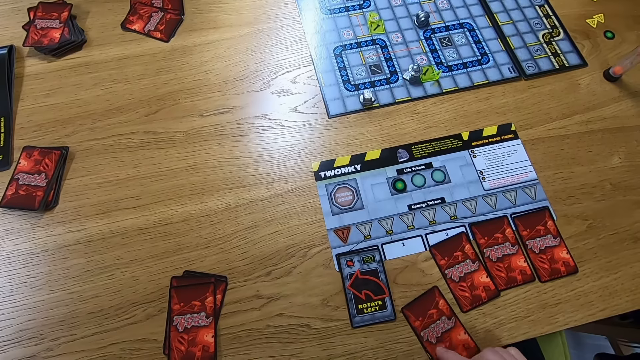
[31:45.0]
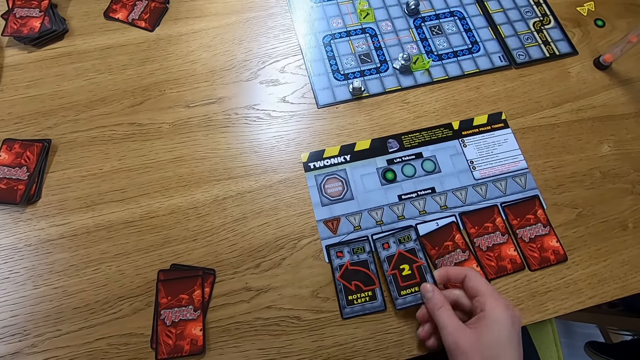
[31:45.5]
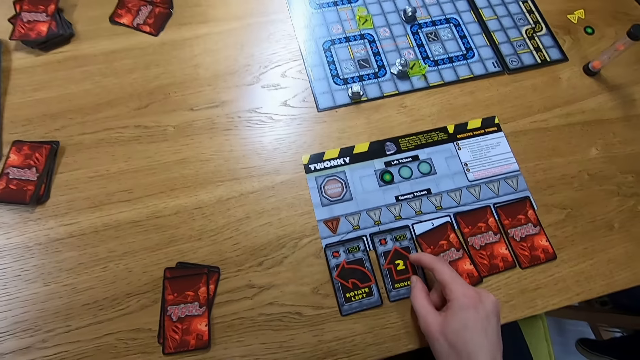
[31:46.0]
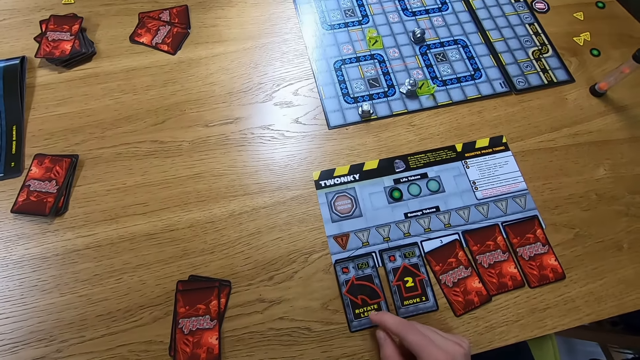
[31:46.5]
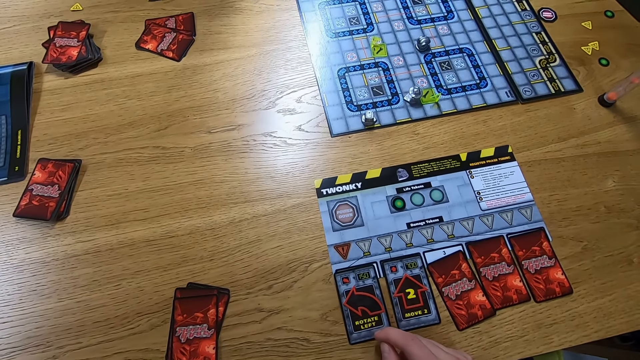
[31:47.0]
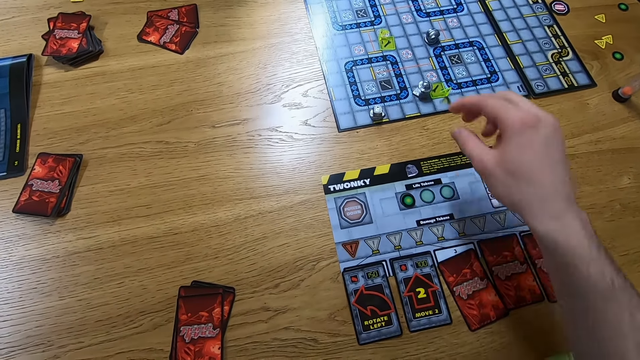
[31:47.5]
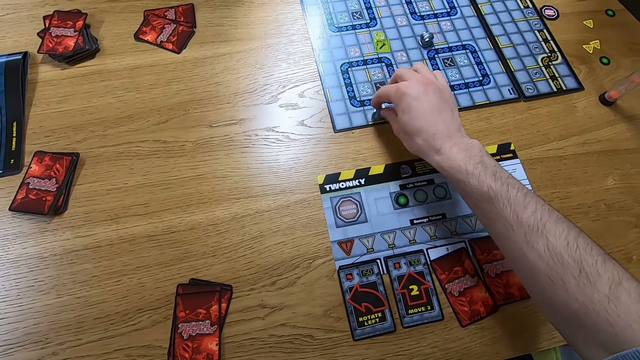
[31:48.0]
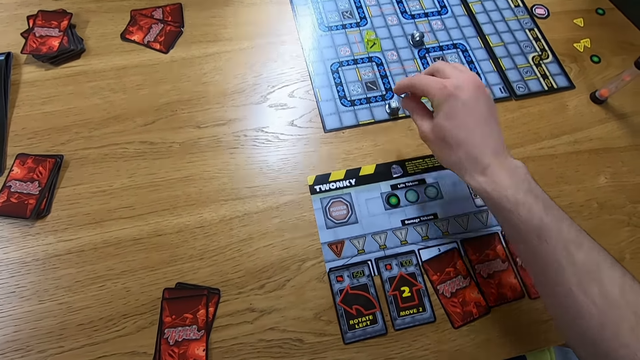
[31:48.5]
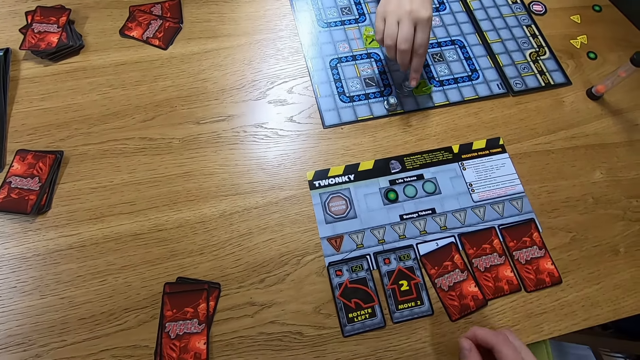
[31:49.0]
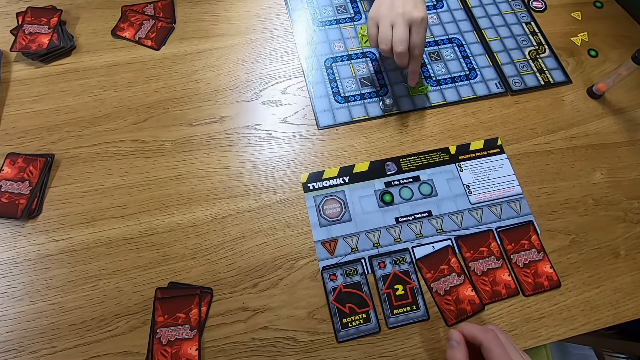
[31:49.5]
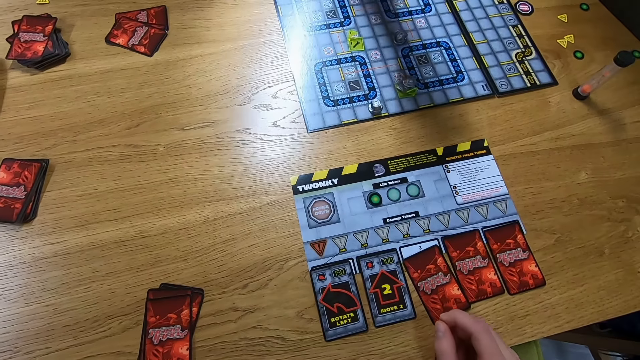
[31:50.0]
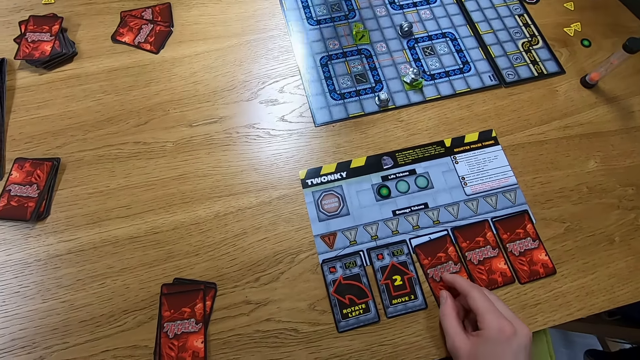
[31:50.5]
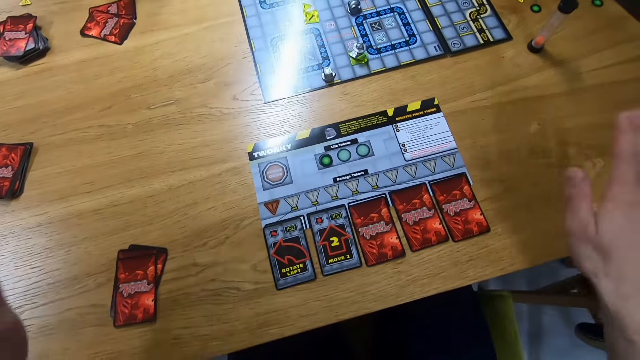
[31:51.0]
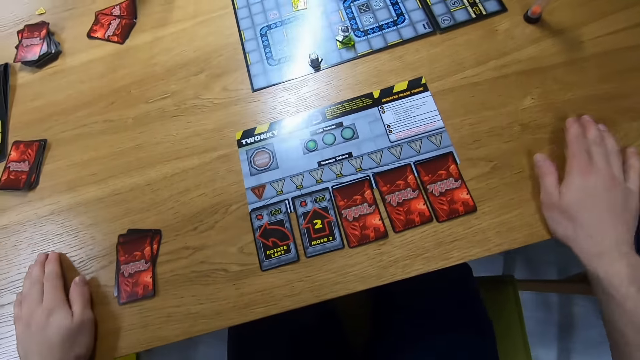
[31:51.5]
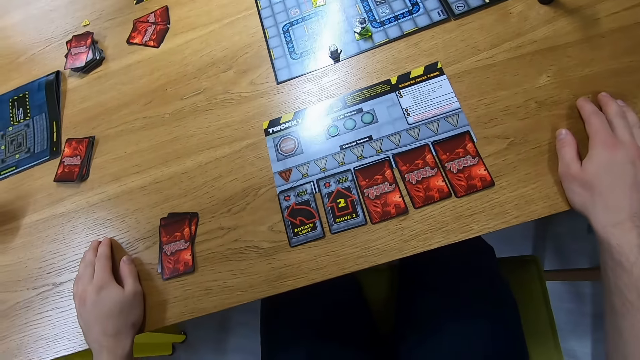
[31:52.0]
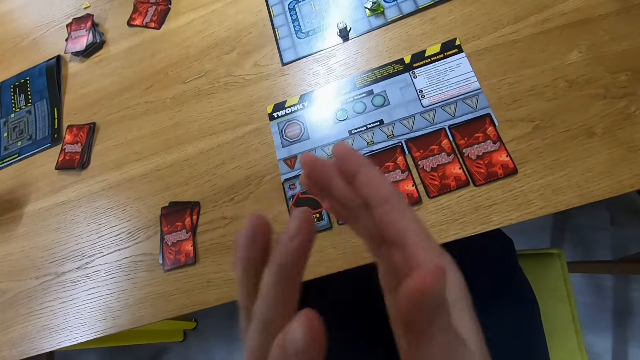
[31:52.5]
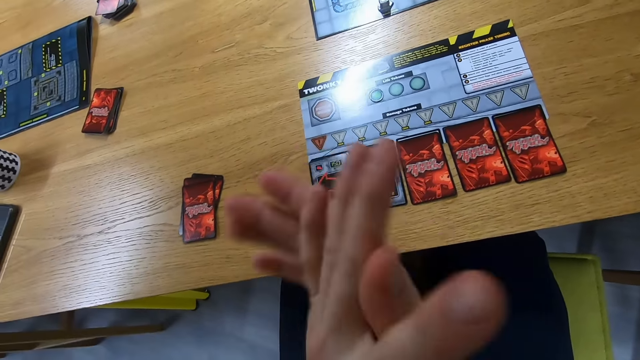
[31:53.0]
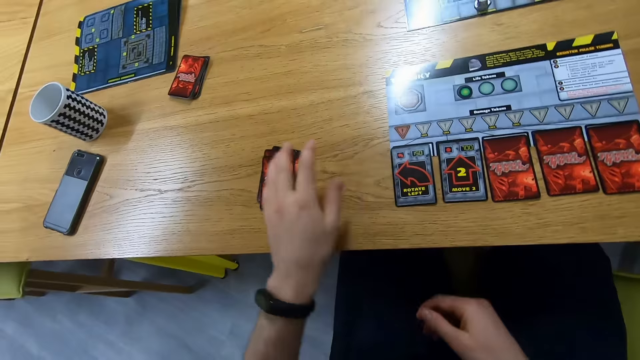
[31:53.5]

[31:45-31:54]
The camera wearer turns a card. They turn the card. They place the card on the table. They stare at the cards. They move a robo rally robot on the robo rally board. A person picks the robo rally robot. The person places the robo rally robot on the robo rally board. The camera wearer drags the card on the table. They hit the table with the hand. They clap the hands.

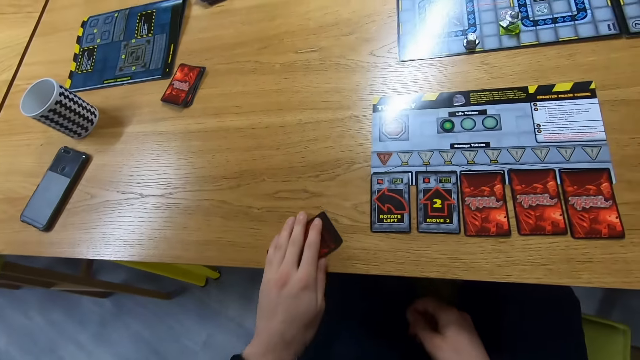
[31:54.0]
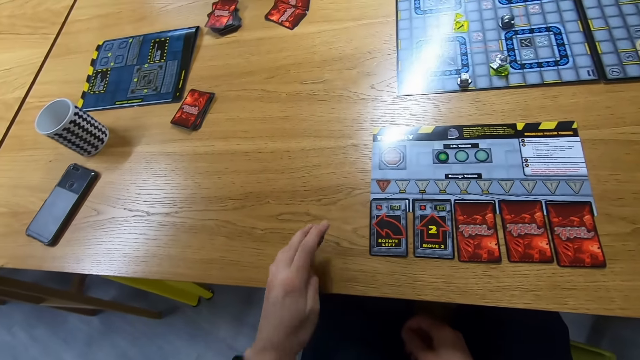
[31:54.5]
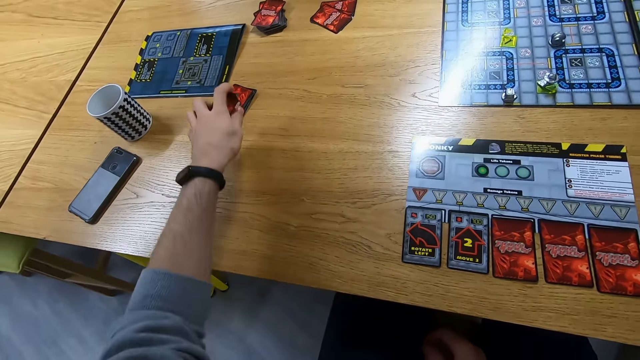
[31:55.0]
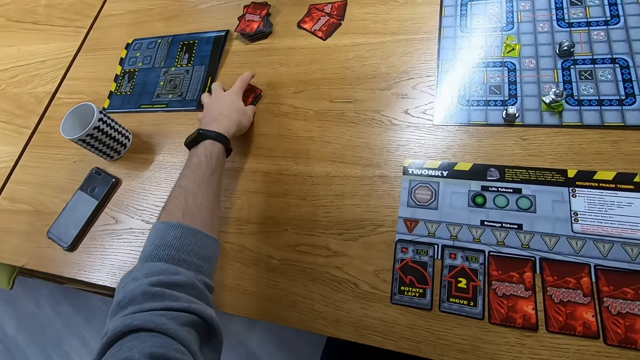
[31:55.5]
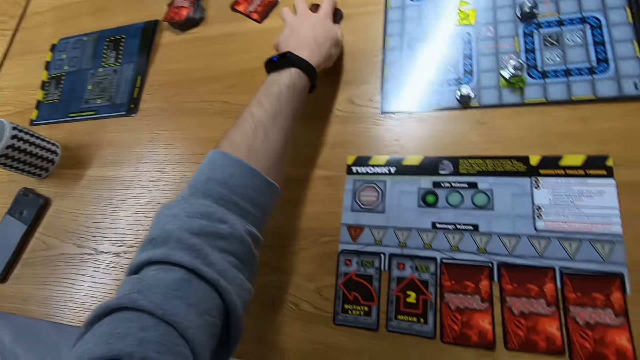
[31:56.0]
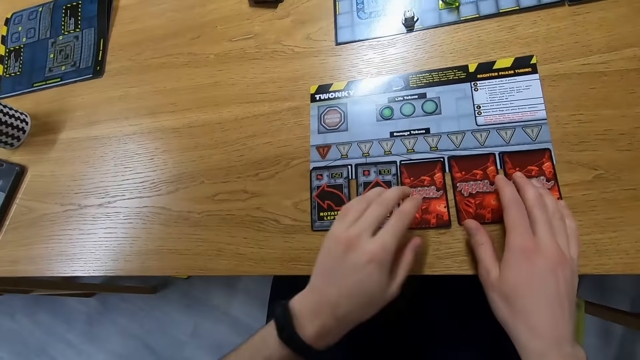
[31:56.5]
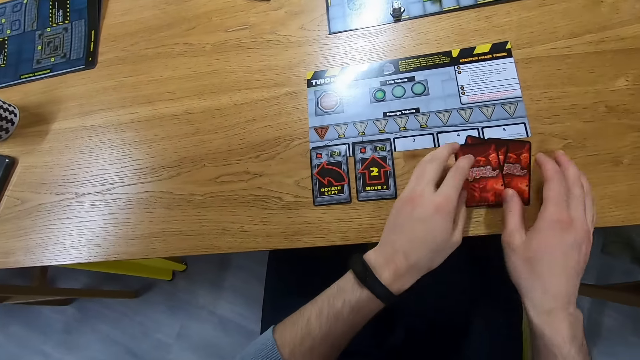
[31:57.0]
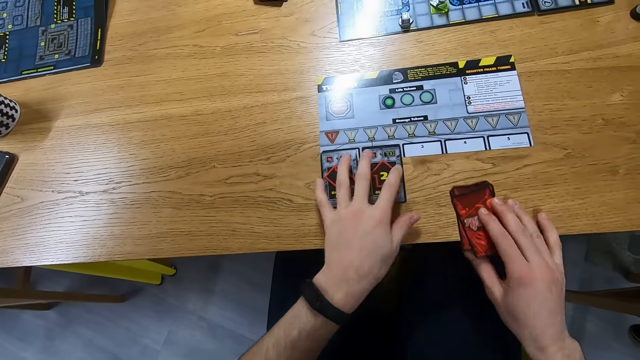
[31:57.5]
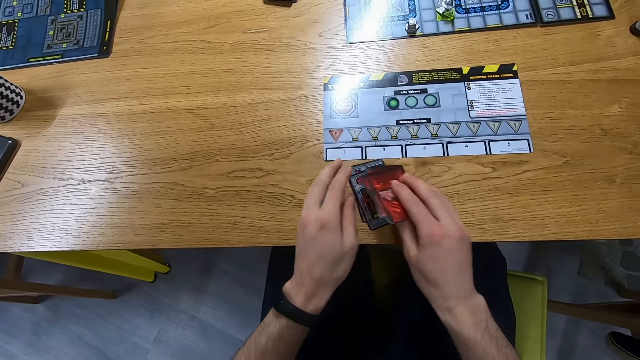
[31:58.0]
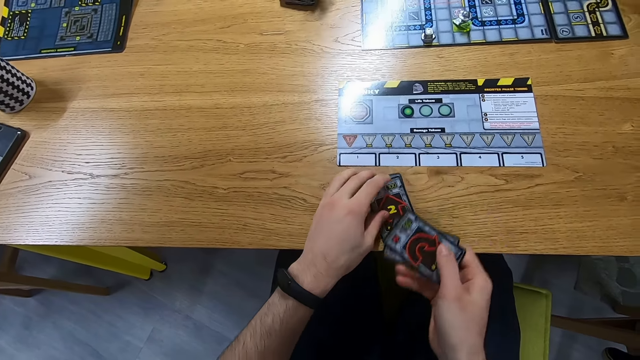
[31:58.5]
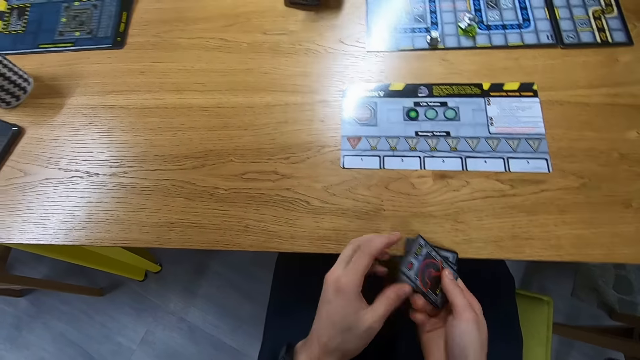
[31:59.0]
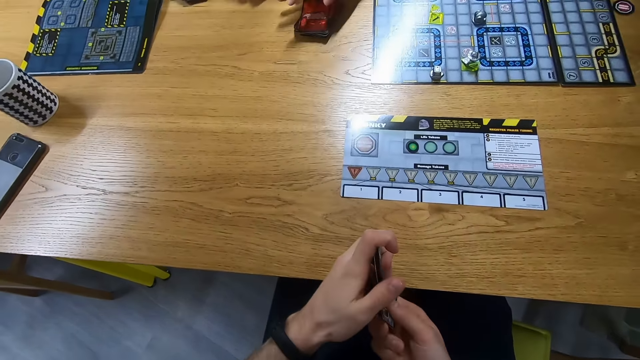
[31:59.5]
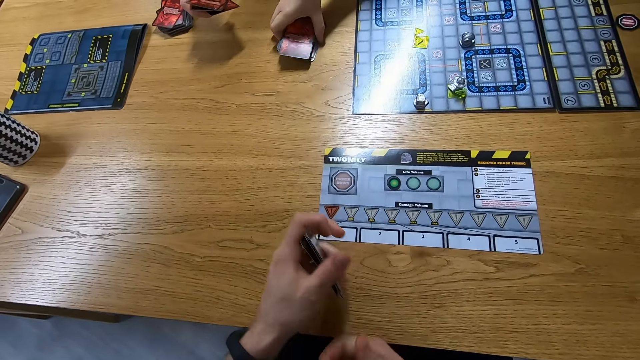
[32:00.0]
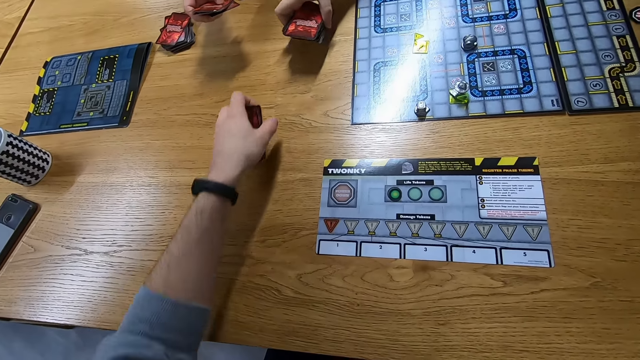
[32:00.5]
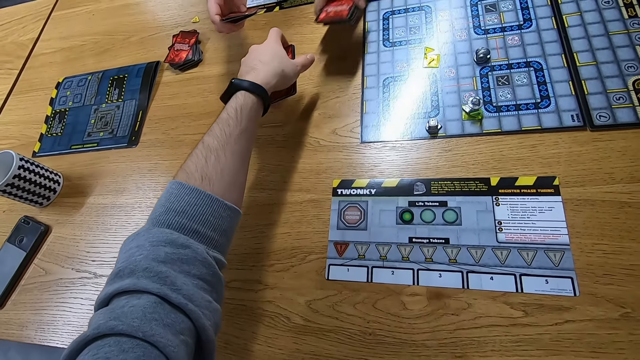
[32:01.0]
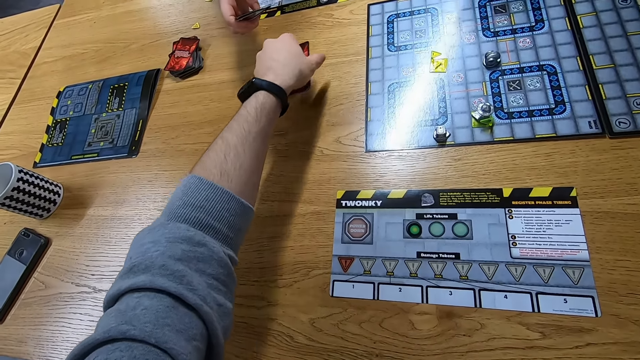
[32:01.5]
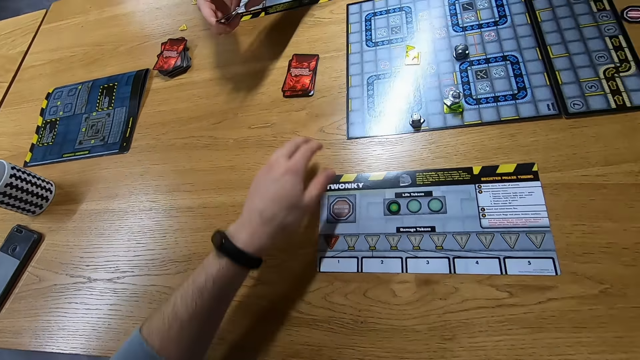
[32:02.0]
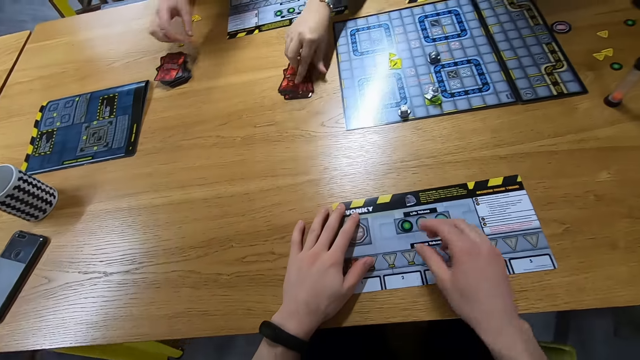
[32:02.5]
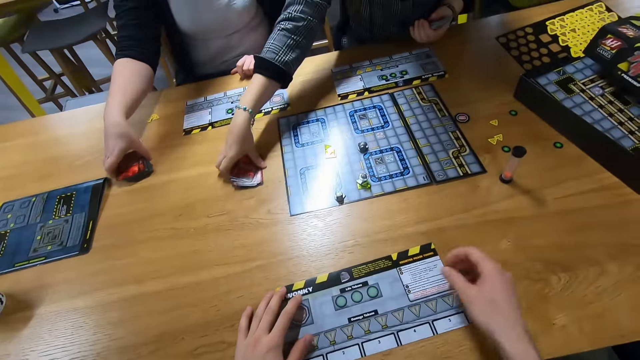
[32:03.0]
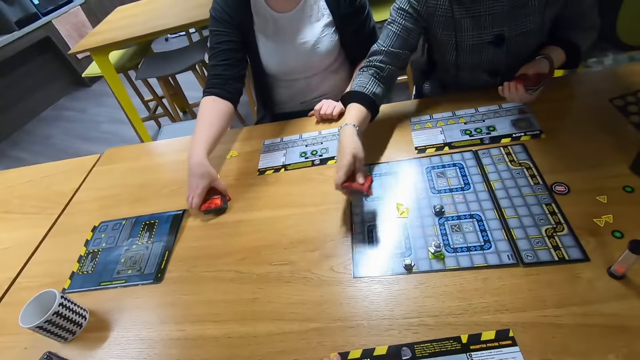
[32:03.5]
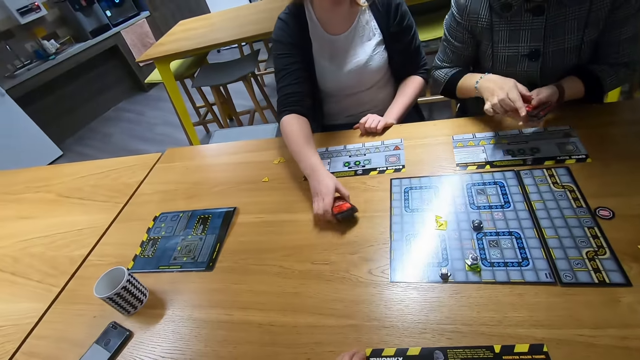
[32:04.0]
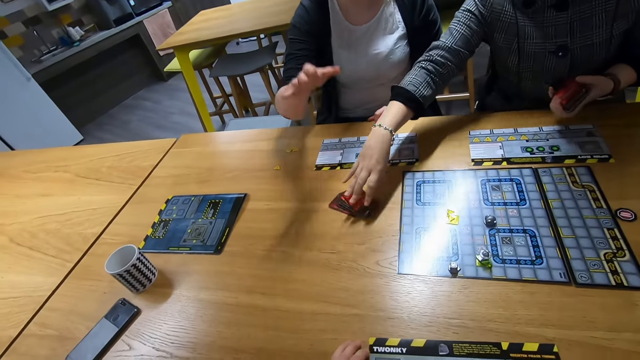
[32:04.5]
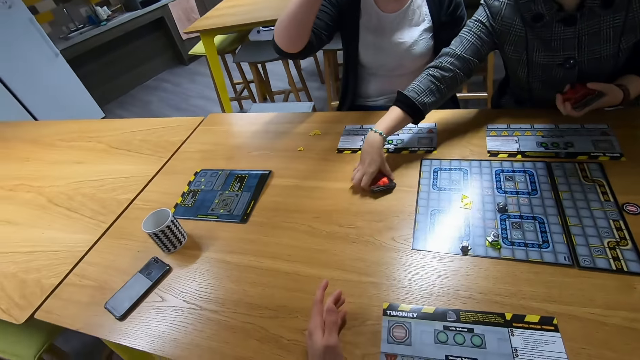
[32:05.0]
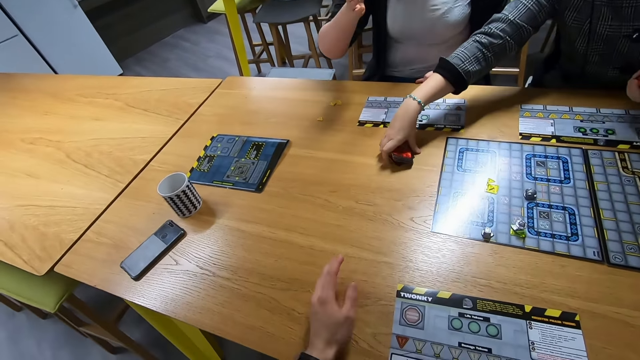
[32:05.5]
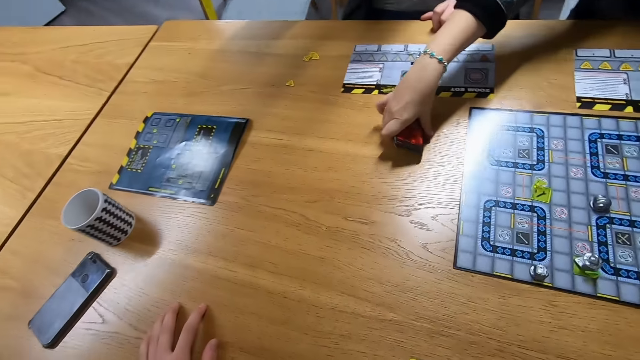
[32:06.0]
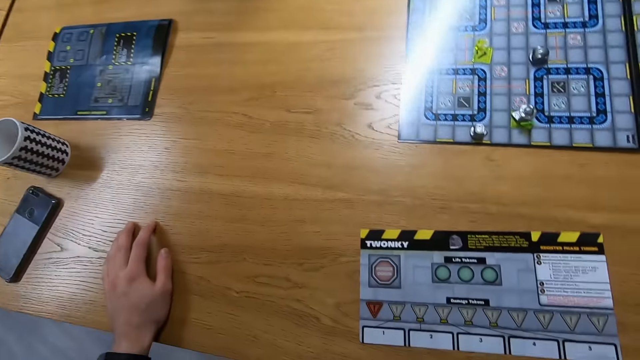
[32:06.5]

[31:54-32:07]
The camera wearer picks the cards. They combine the cards with other cards. They move the cards on the table. They pick the cards. They place the cards on the other cards. They pick the cards. A man arranges the cards on the table. The camera wearer arranges the cards. The man picks the card on the table. A lady holds the cards. The camera wearer places the cards on the table. The man picks the cards. The camera wearer picks a token. The man places the cards on the cards. The lady picks the card on the table. The man picks the card on the table. The camera wearer places the token on the table. The man passes the cards to the left hand. The lady places the cards on the table. The man picks the card on the table.
